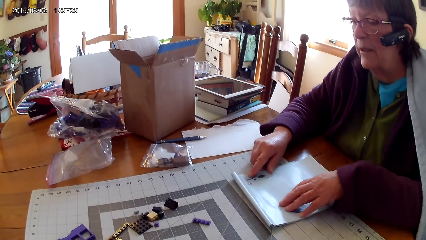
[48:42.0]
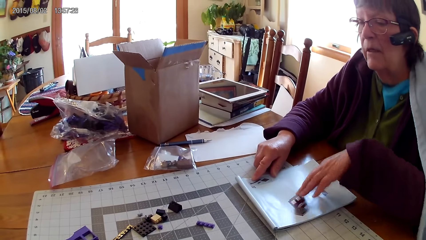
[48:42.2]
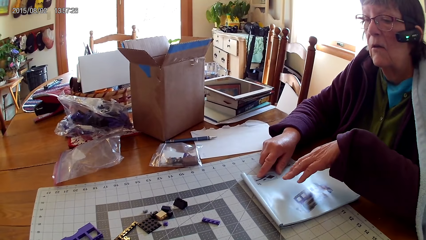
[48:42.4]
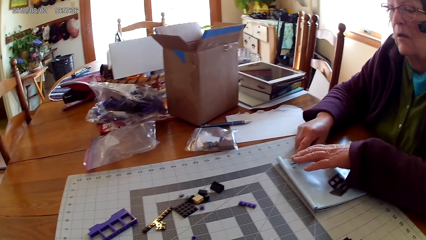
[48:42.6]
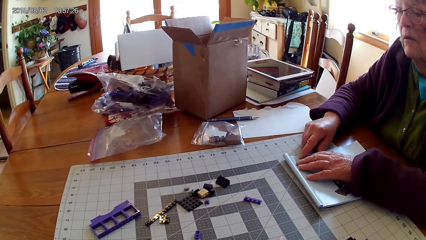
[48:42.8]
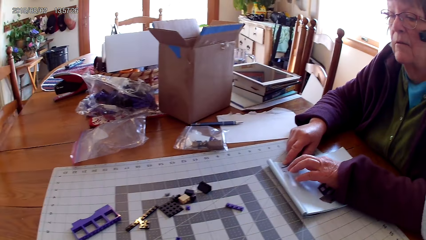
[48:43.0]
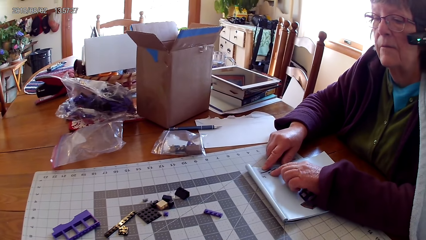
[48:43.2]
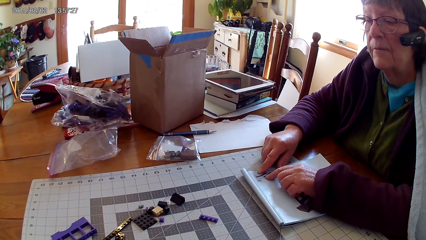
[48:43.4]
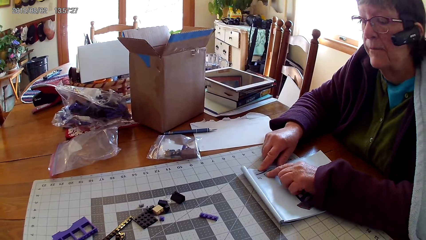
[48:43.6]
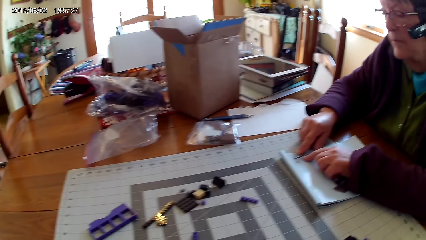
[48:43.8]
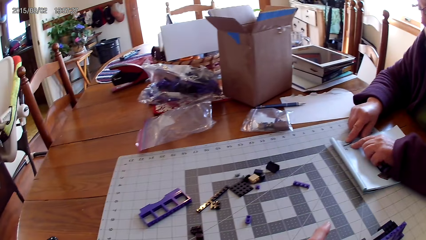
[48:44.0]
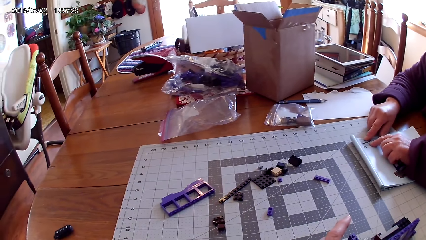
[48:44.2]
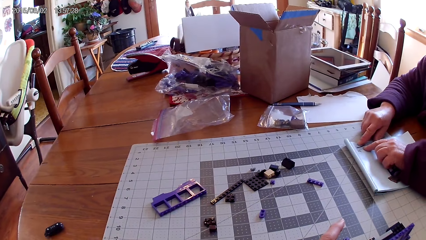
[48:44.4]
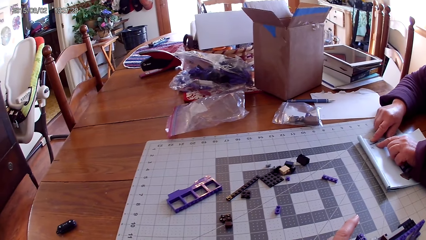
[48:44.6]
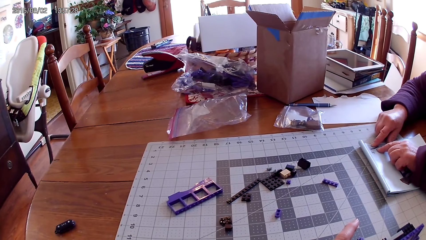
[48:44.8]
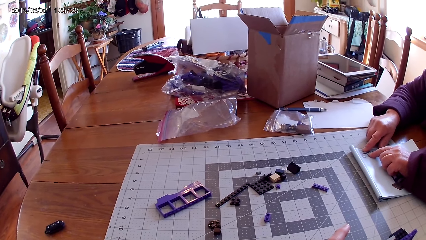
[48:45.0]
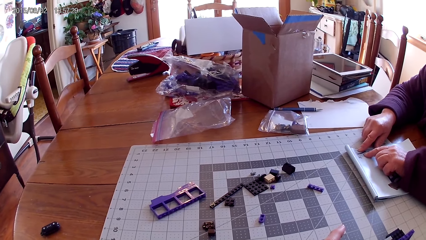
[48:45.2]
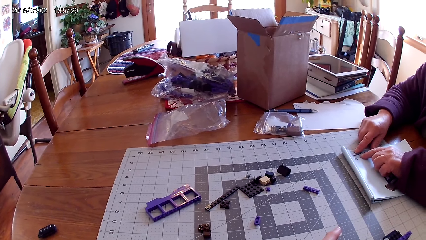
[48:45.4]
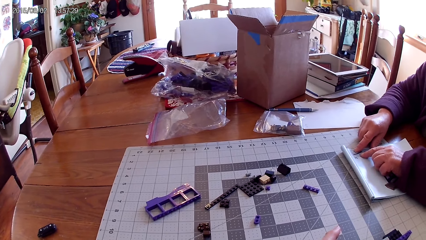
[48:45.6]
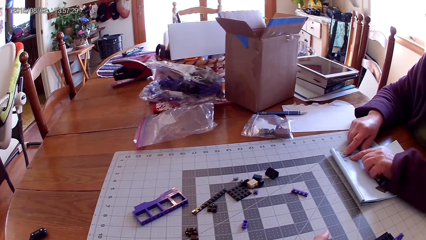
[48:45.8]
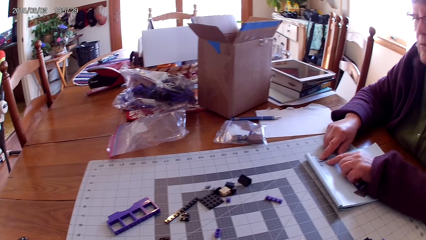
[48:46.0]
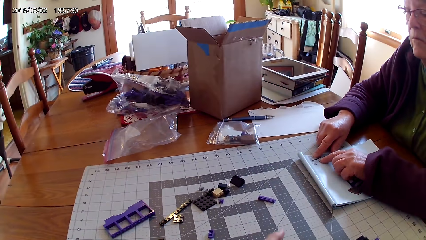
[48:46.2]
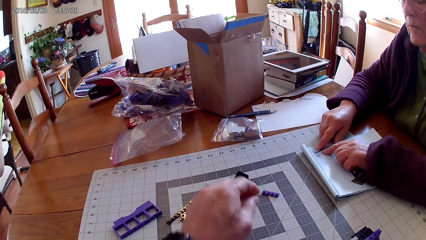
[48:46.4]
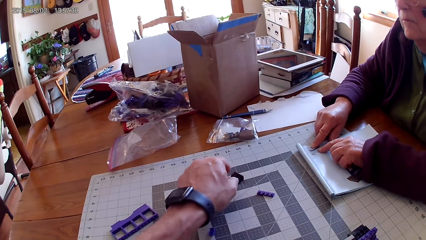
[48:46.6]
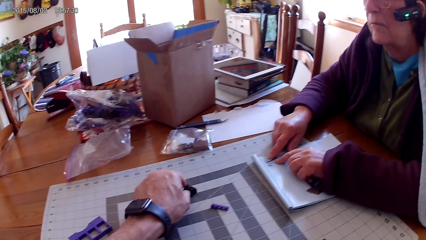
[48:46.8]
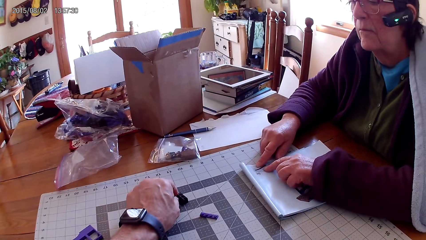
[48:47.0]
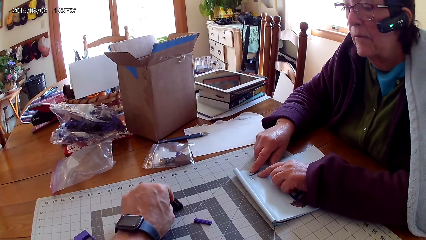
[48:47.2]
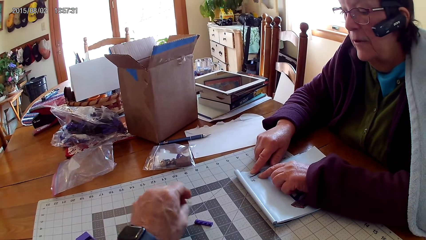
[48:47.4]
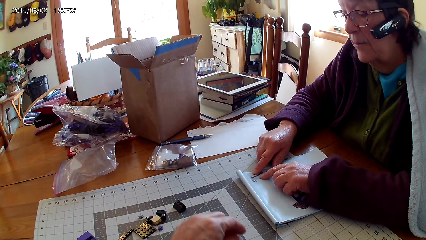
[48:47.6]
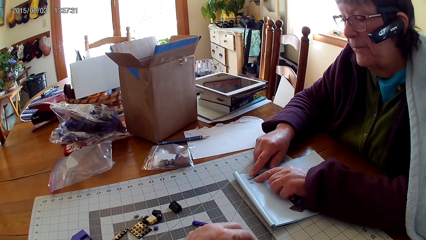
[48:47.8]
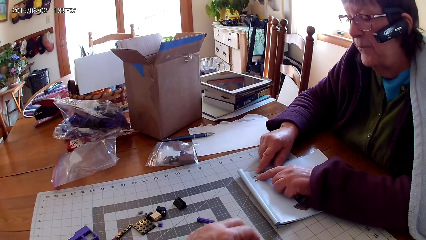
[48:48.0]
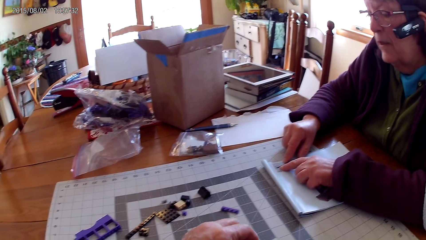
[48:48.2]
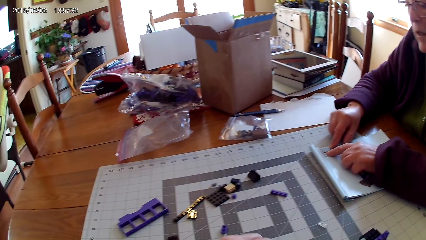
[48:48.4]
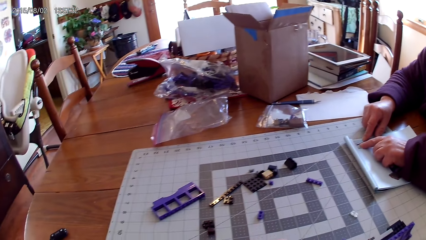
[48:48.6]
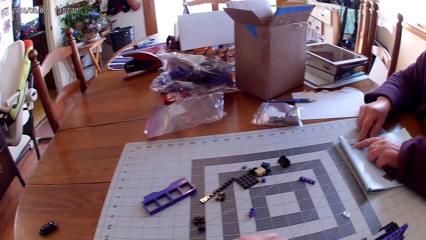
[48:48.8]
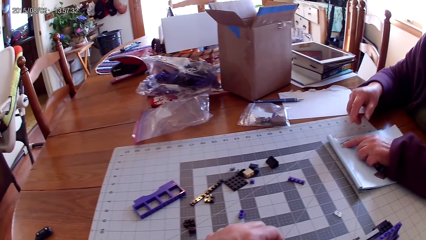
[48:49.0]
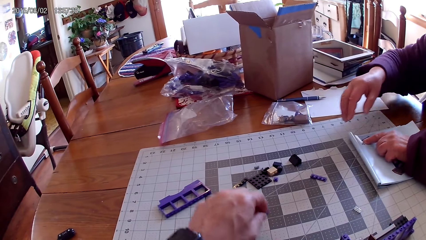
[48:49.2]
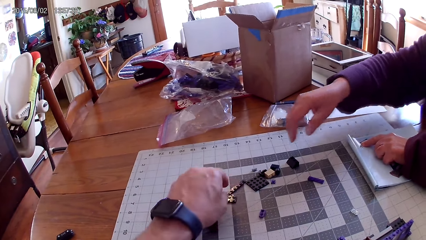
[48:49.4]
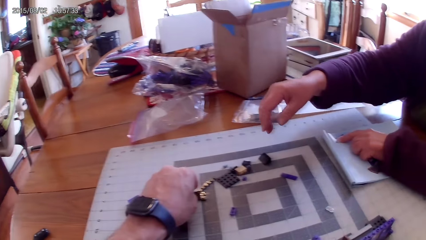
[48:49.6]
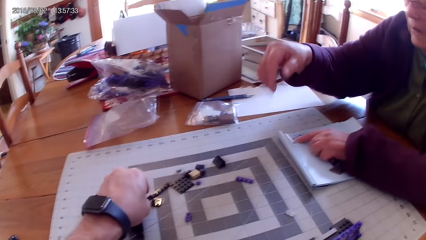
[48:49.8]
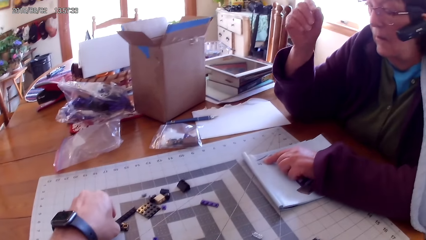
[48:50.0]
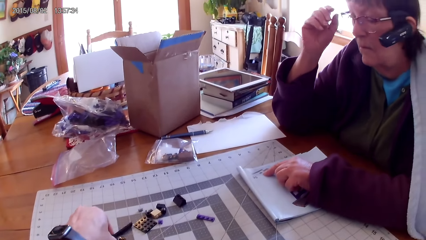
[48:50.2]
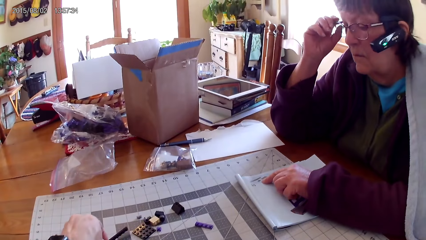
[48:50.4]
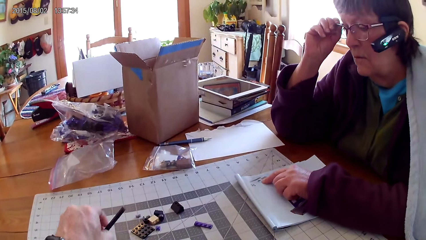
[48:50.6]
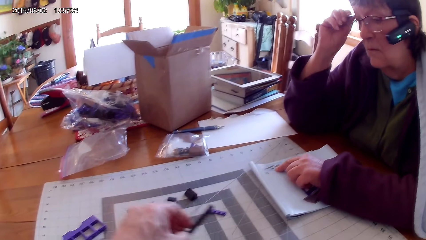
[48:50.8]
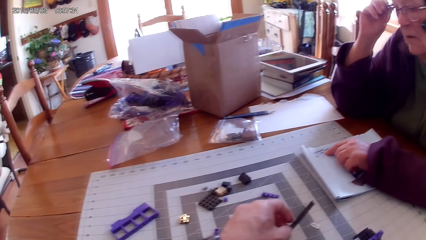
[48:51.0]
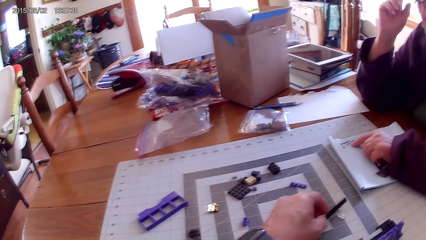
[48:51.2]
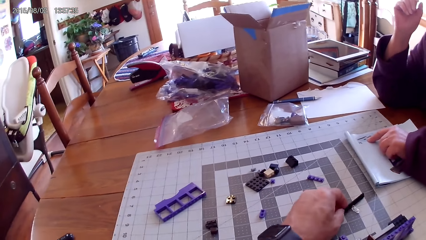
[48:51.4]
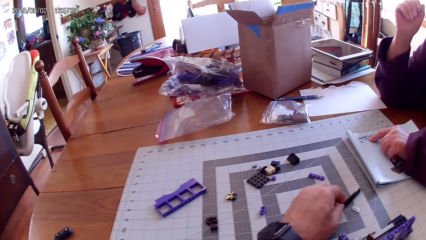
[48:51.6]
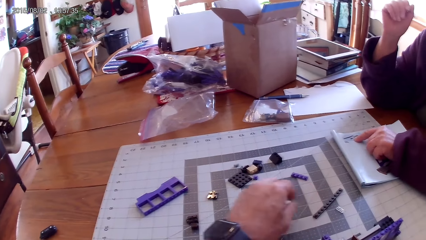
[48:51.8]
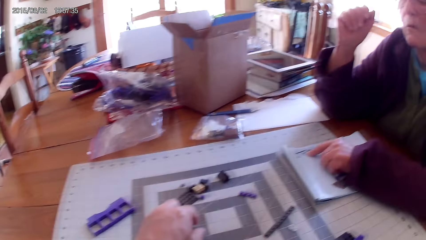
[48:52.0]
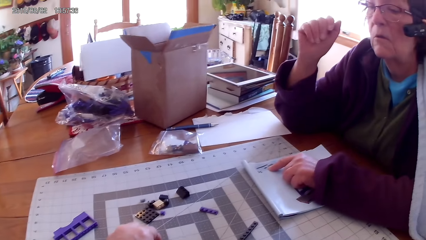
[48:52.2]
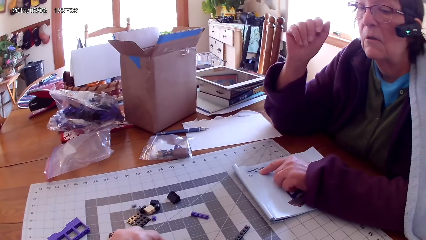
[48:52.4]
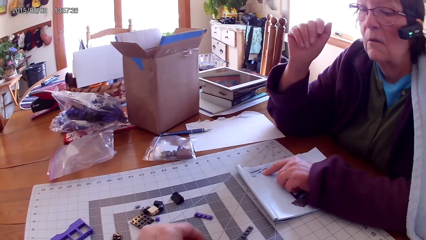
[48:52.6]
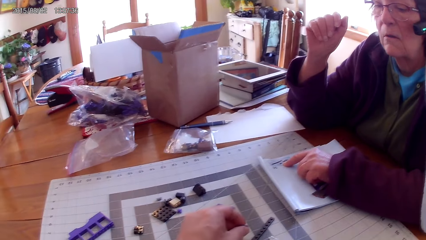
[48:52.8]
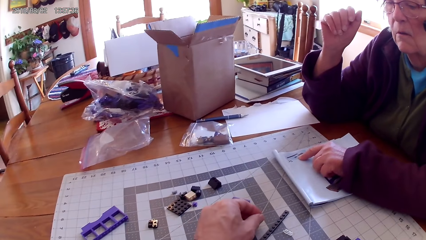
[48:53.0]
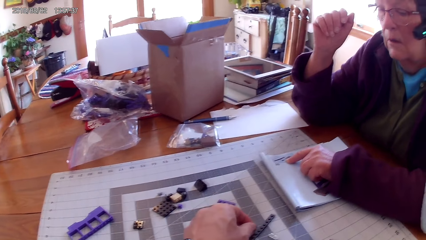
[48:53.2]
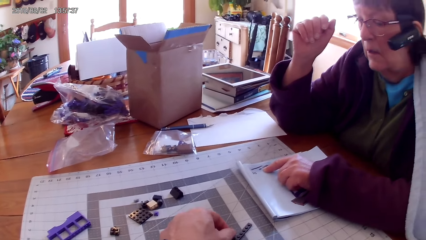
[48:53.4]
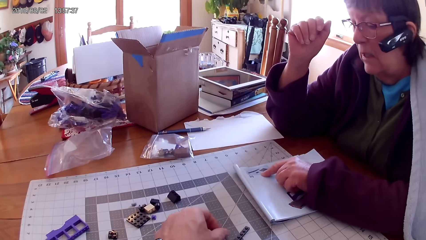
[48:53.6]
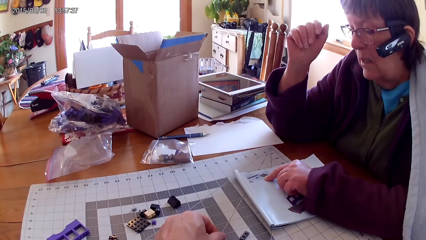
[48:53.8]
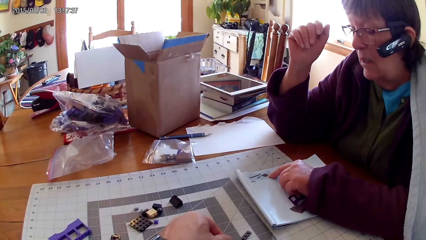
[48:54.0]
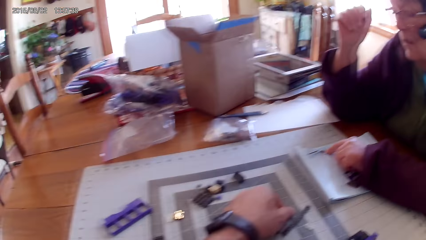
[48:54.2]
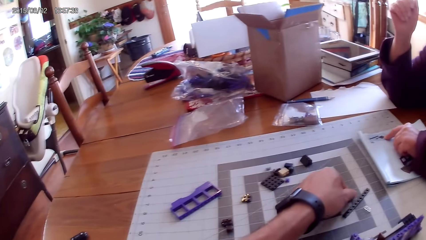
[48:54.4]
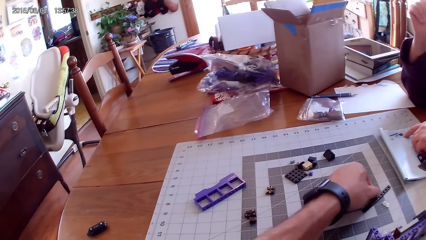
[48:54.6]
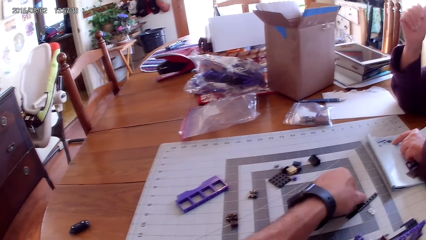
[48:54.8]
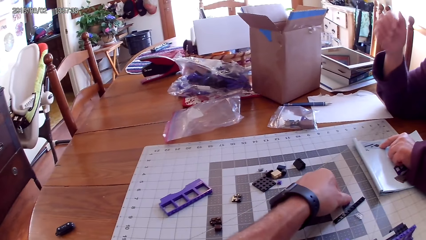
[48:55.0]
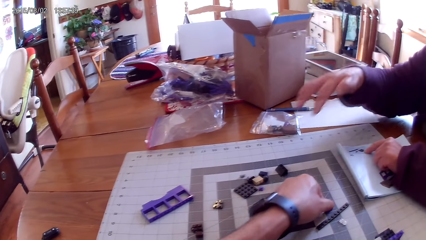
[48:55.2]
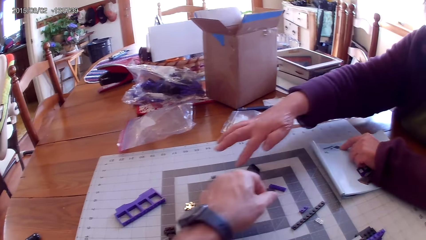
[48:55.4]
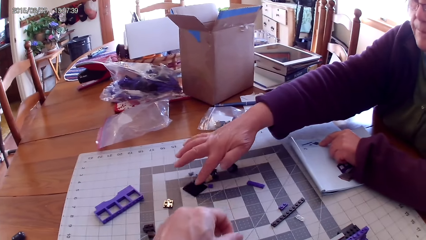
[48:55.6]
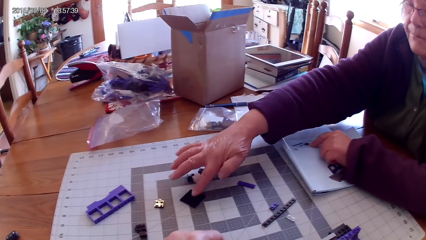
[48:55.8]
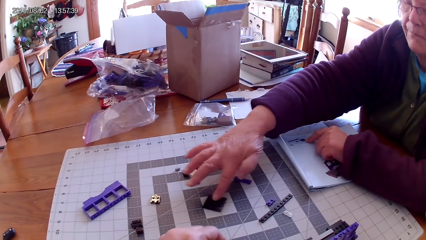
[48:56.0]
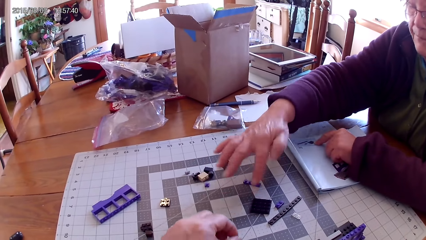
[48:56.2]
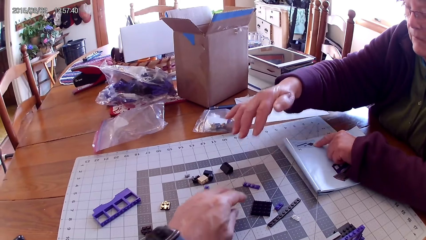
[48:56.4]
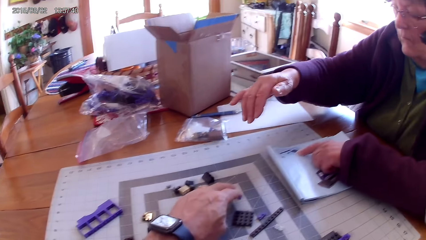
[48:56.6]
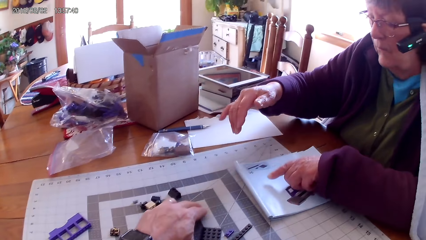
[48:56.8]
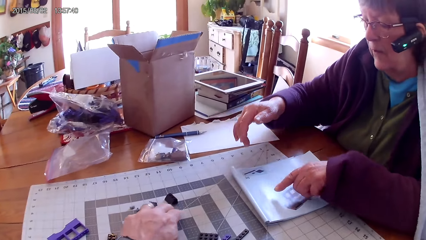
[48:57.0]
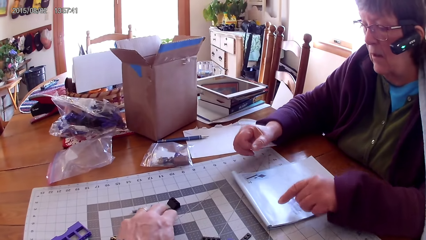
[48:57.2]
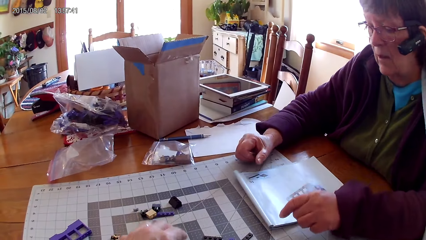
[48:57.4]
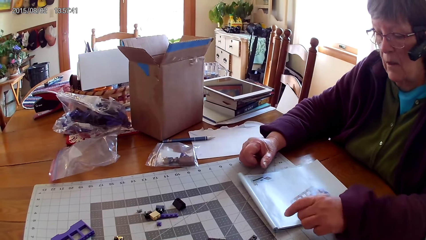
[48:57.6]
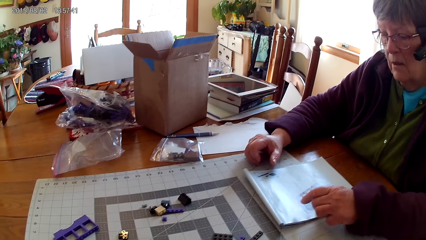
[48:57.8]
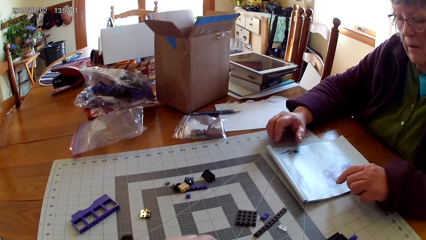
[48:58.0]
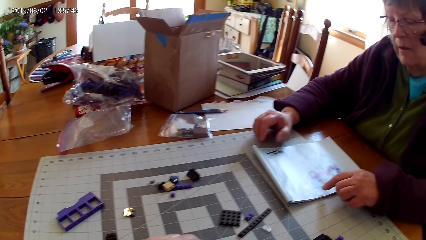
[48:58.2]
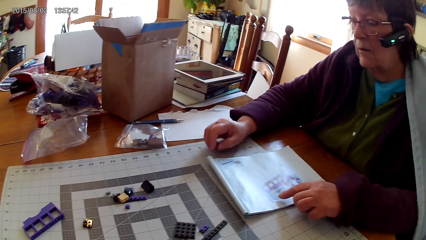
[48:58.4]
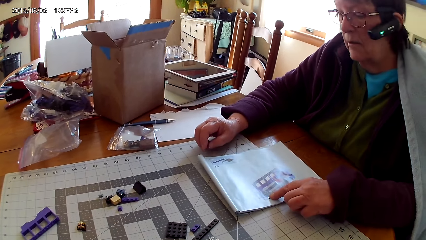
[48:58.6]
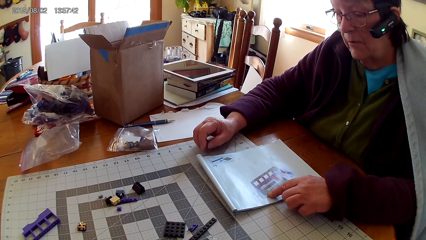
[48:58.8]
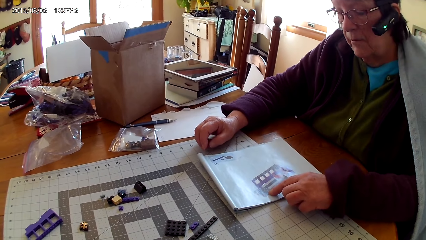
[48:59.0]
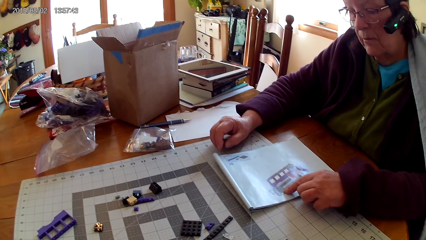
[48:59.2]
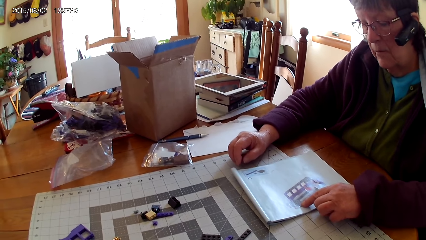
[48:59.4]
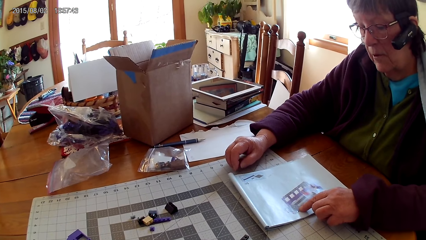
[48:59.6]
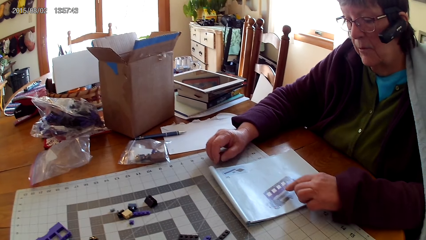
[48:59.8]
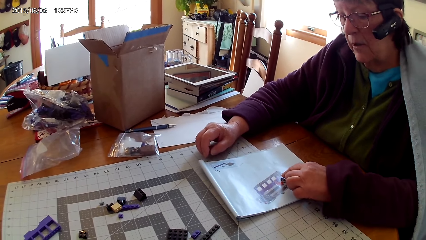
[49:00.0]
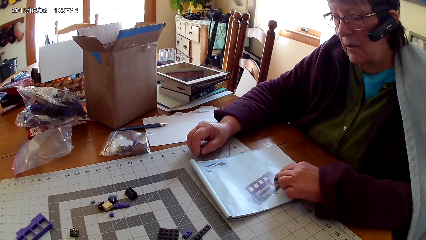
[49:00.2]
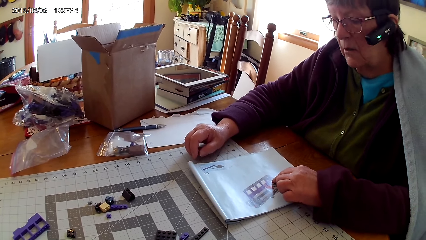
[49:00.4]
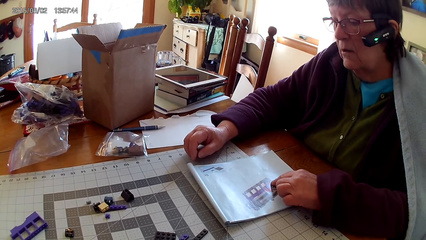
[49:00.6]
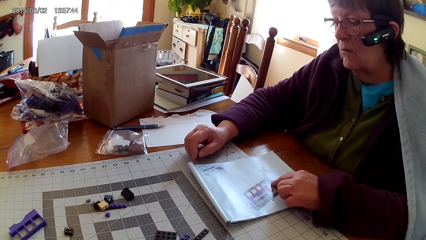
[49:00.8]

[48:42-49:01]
The lady reads the lego book. The lady points at drawings on the book. The camera wearer touches a plastic interlocking block on the table. They pick the lego piece. They pick a plastic interlocking block on the table, put the plastic interlocking block on the table, and pick a plastic interlocking block on the table. The lady moves plastic interlocking blocks on the table. The camera wearer moves plastic interlocking blocks on the table. They pick the lego piece. The lady points at drawings on the book. The lady reads the lego book.
